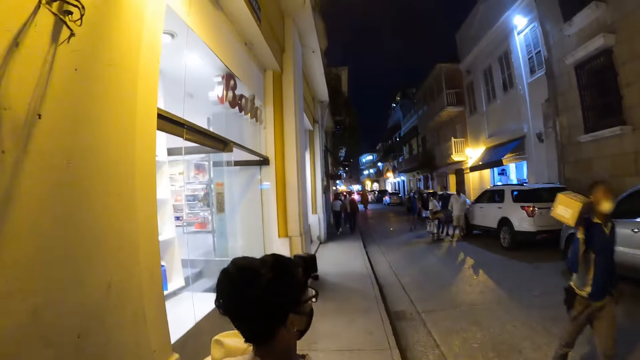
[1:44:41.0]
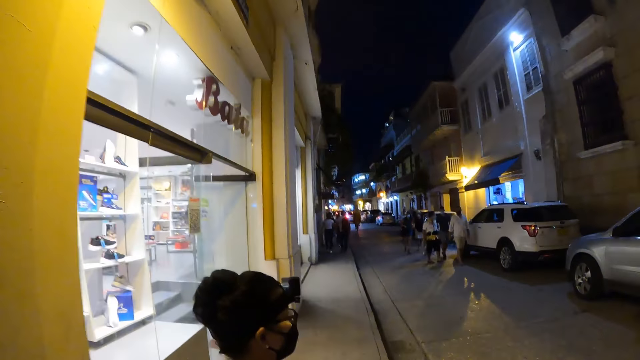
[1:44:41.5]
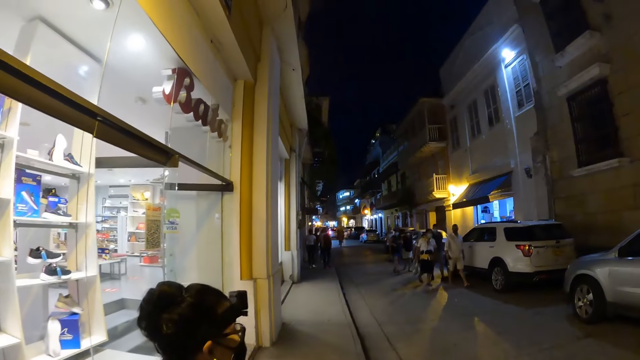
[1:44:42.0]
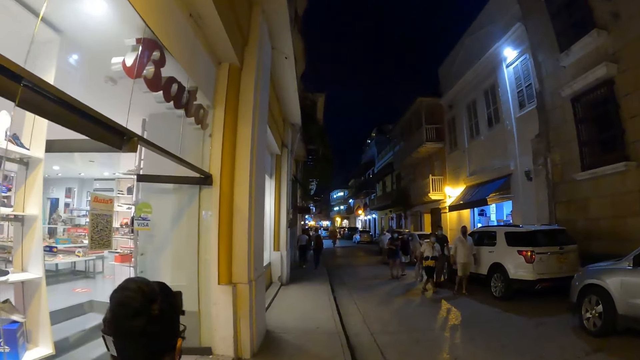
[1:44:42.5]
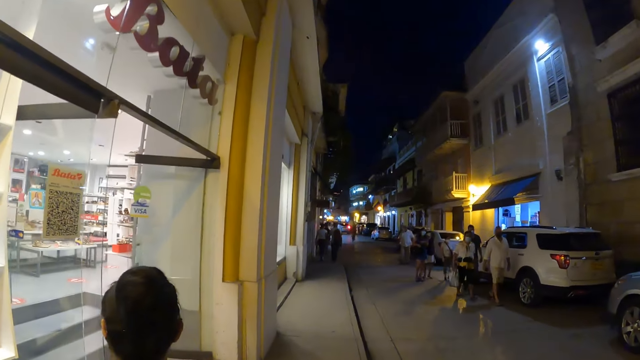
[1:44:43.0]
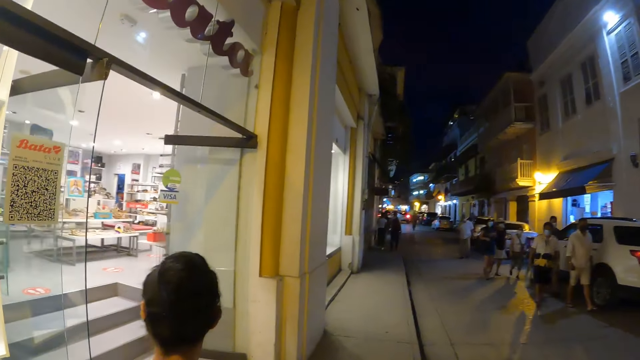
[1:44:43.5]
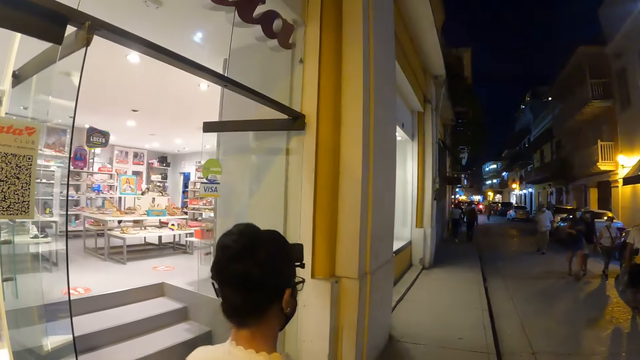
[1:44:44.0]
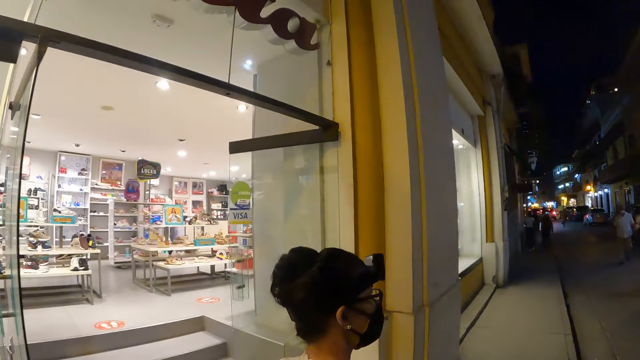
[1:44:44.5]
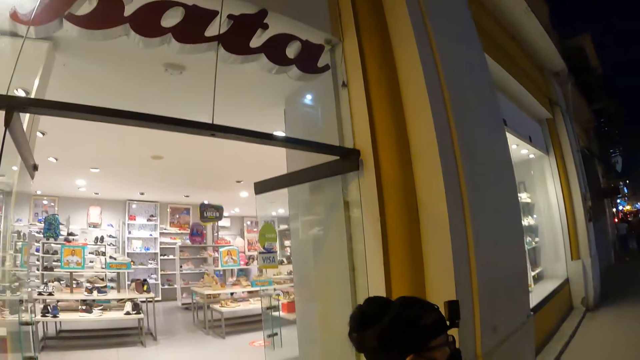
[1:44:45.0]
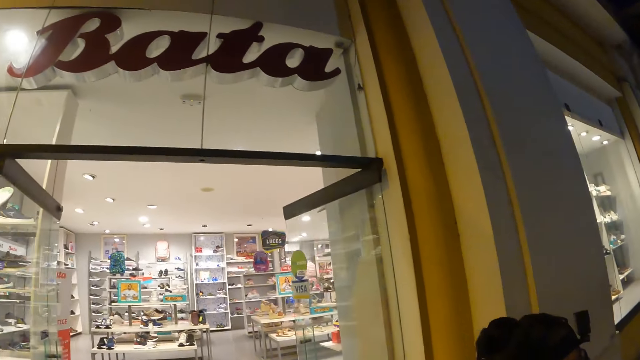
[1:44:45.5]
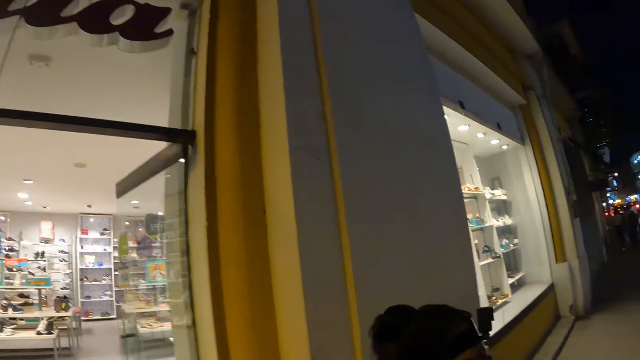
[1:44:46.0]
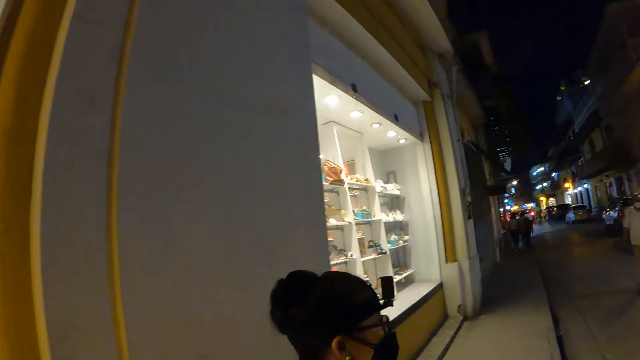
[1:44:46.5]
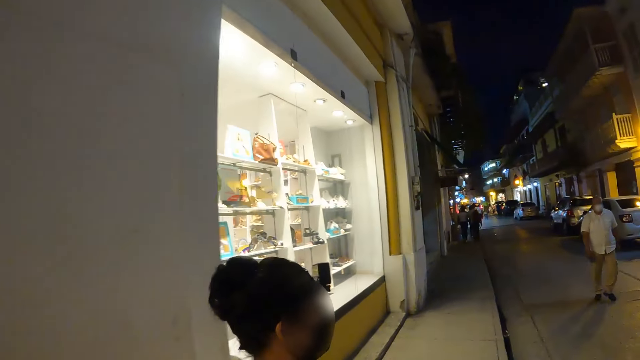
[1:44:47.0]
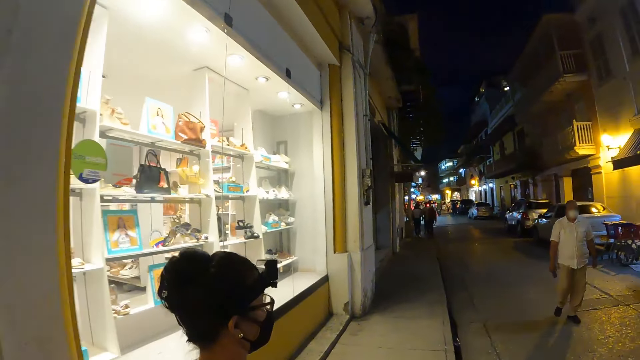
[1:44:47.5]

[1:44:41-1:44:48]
The camera wearer walks on the streets.

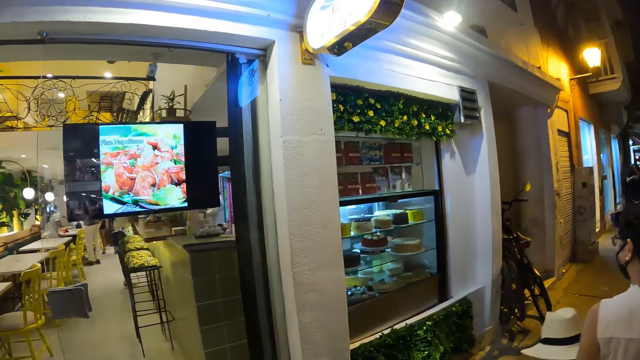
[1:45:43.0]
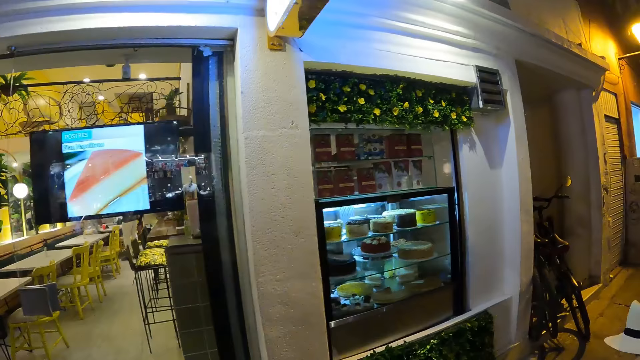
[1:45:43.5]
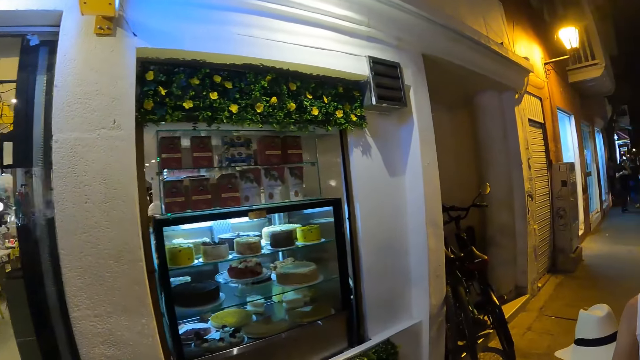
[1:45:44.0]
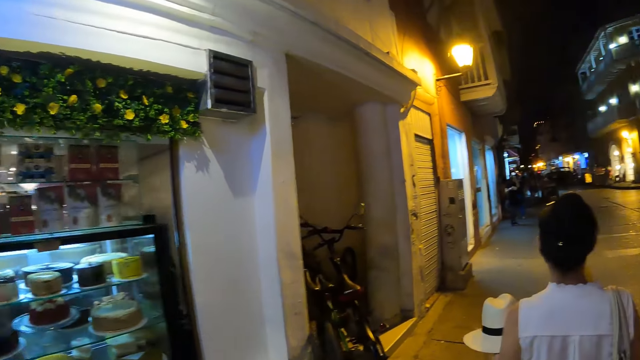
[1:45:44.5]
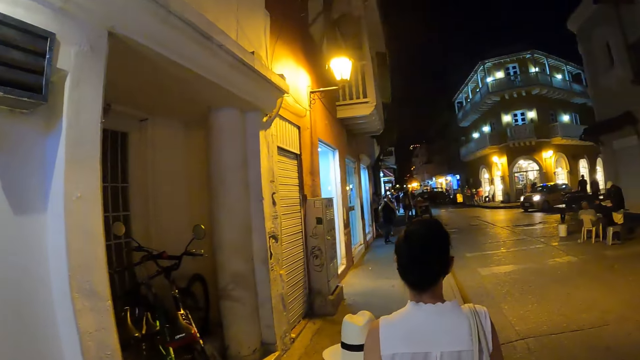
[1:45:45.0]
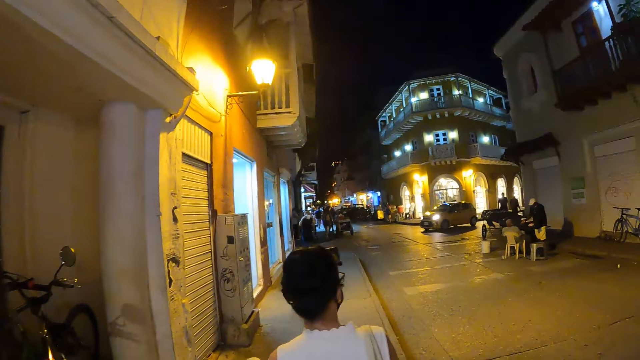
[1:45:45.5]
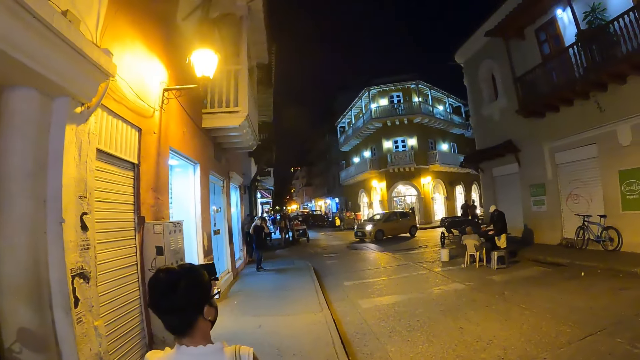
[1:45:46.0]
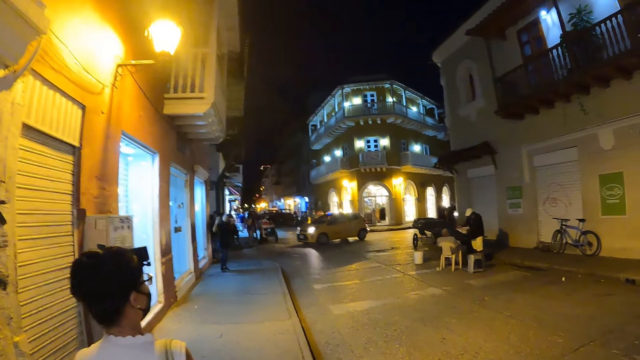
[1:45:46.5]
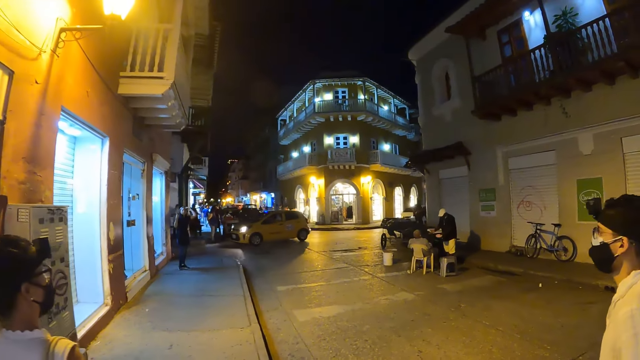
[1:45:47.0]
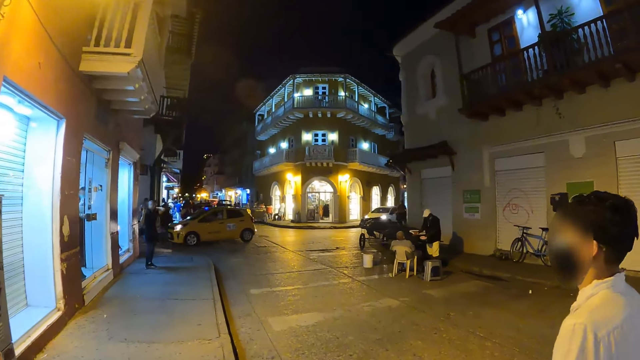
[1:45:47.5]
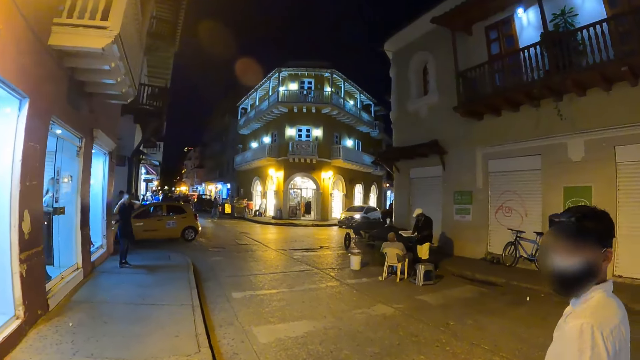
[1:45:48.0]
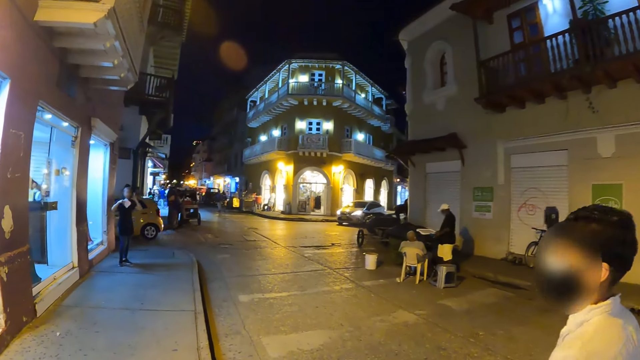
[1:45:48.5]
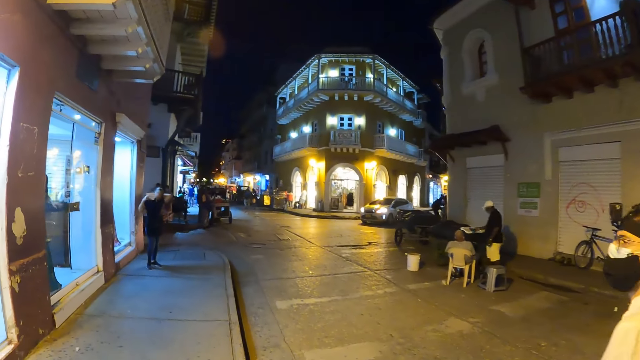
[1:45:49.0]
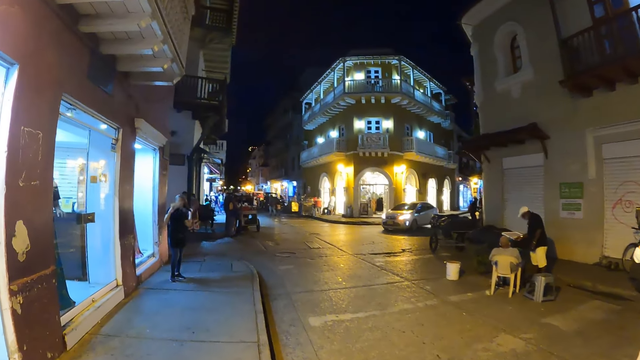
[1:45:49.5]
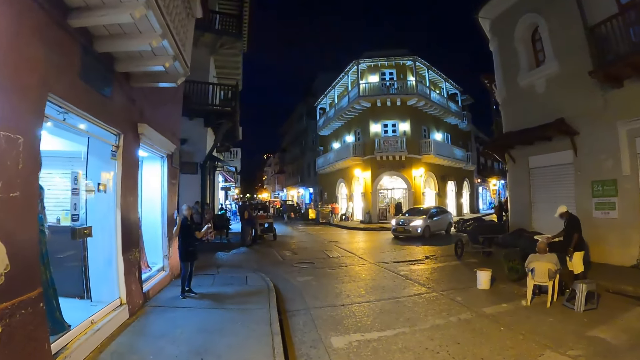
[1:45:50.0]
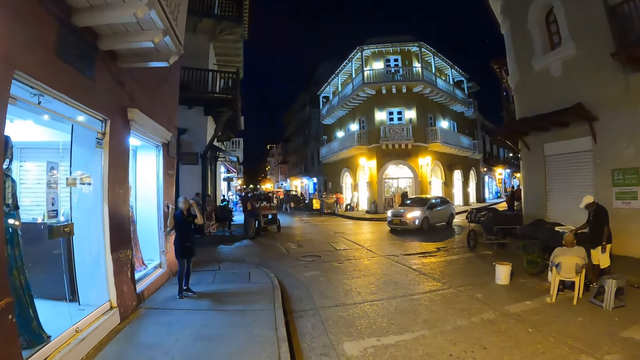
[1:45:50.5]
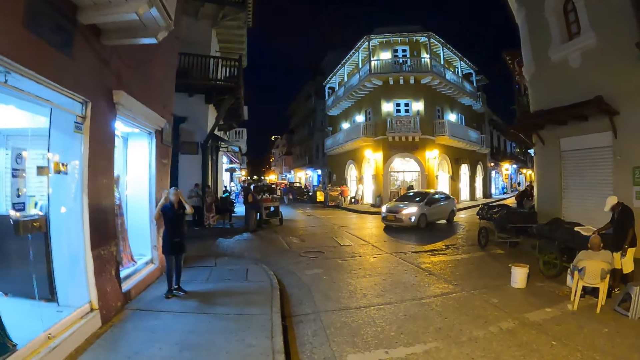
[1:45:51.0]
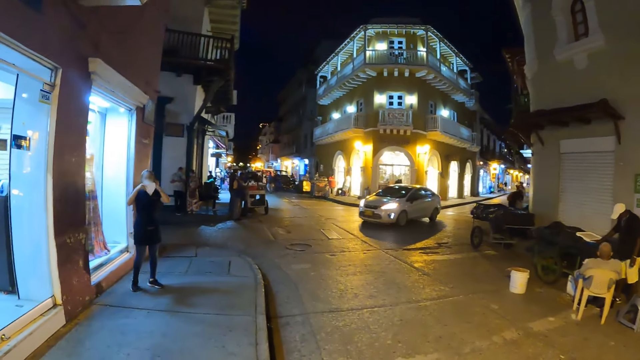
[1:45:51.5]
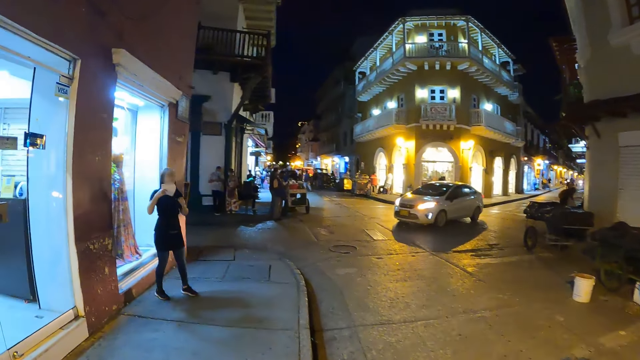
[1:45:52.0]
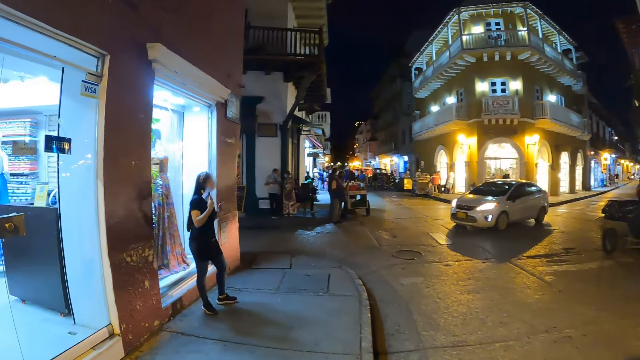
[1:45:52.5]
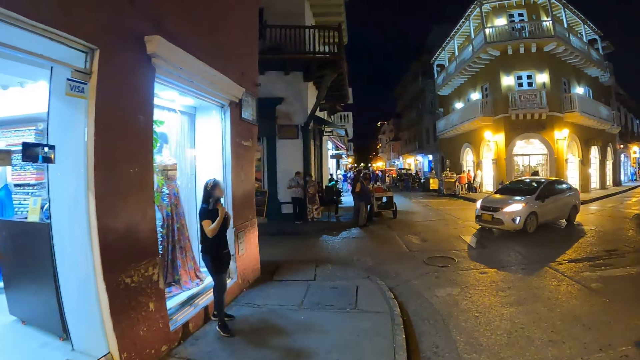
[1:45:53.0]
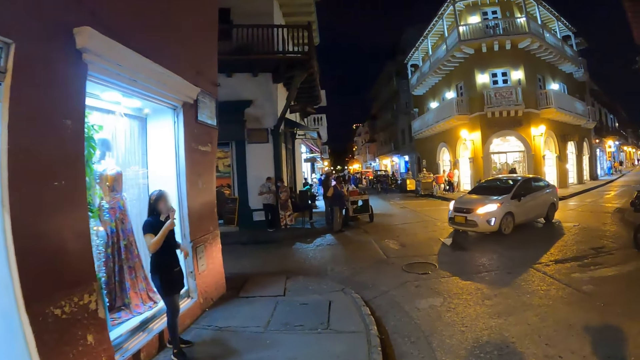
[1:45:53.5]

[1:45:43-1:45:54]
The camera wearer looks around. They walk on the streets.

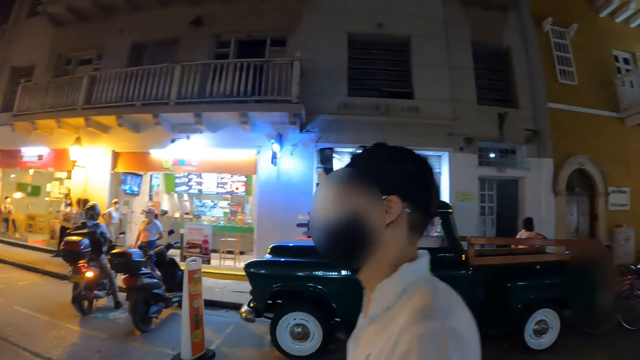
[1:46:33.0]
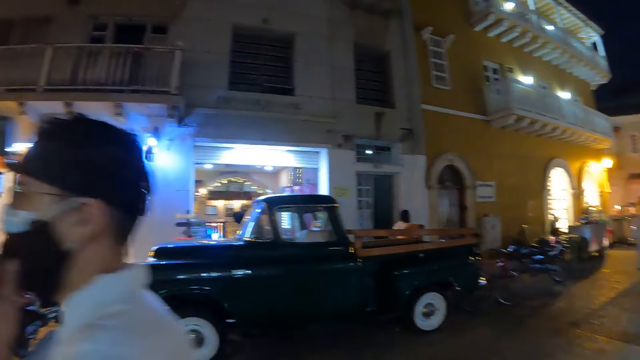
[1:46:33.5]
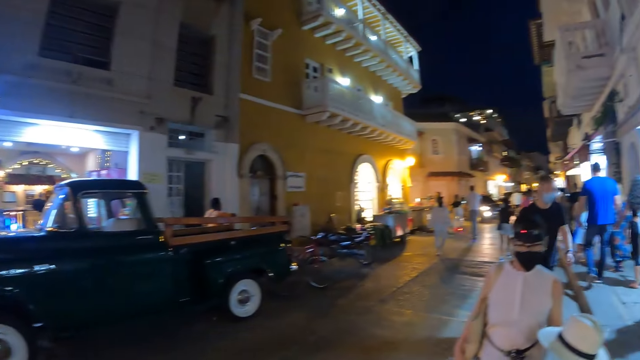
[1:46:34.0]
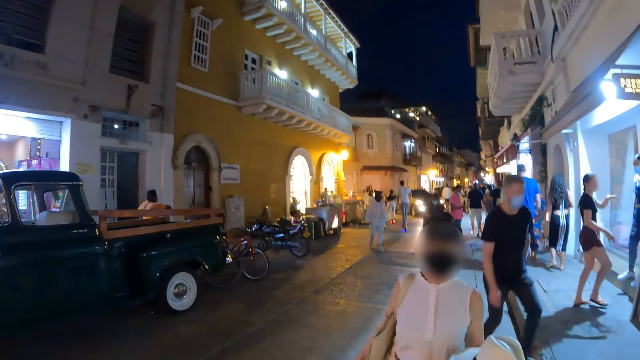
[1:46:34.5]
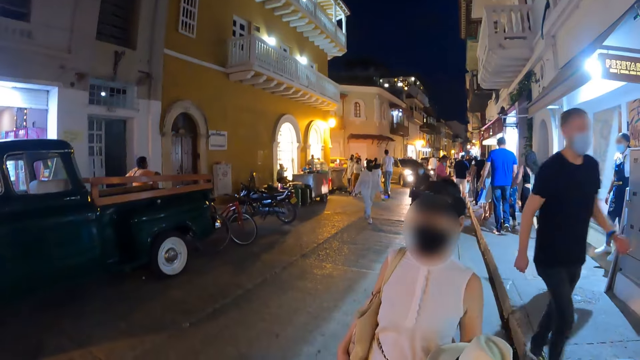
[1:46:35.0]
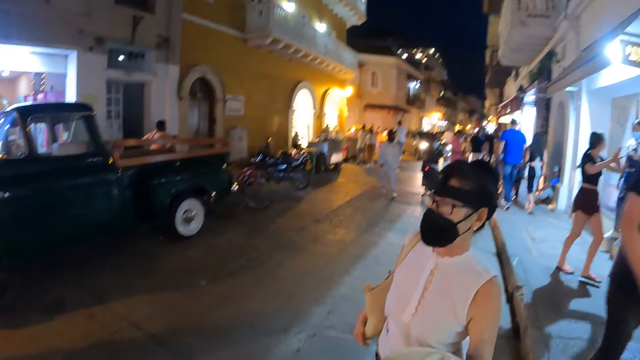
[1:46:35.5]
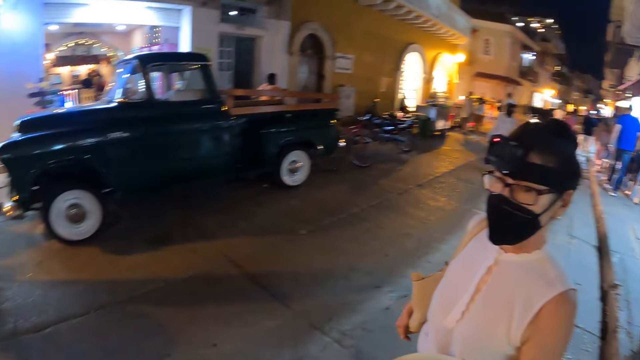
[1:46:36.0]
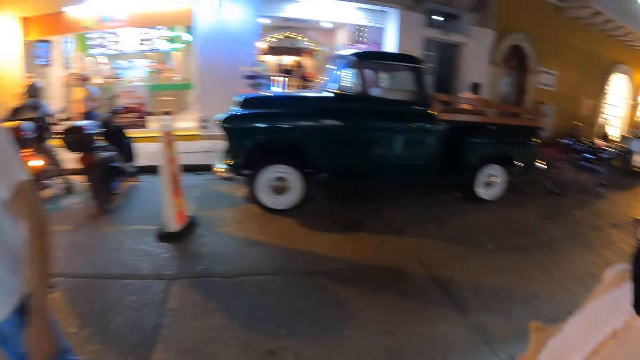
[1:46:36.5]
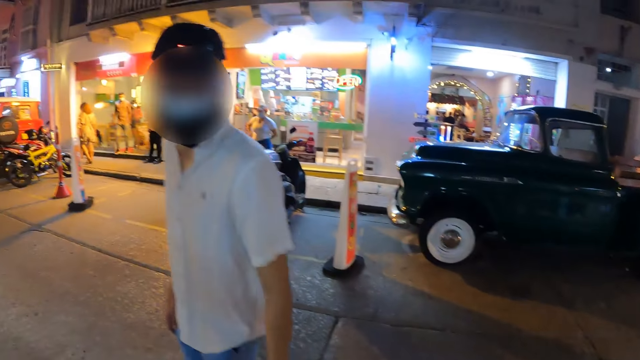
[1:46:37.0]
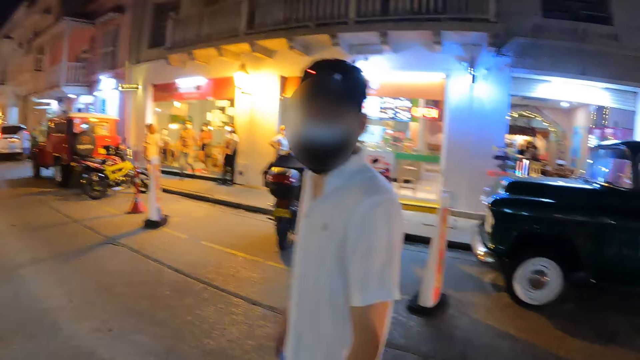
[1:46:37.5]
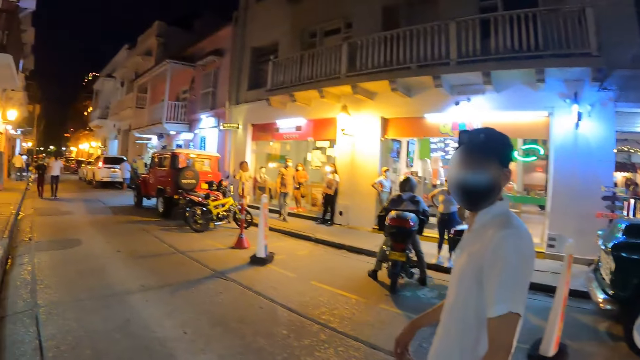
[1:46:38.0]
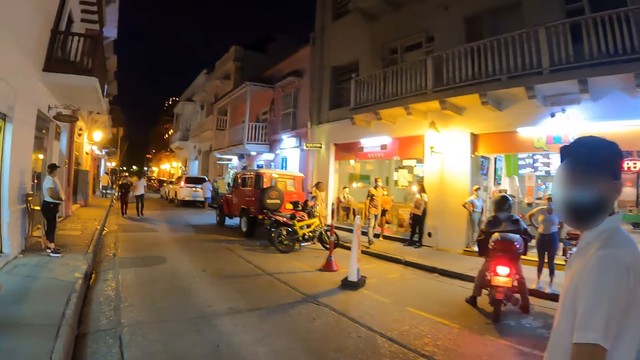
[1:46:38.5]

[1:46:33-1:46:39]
The camera wearer looks around.
